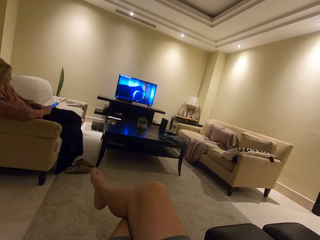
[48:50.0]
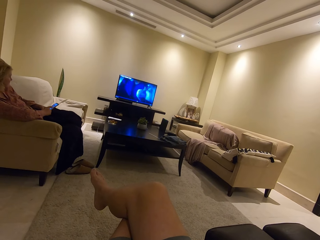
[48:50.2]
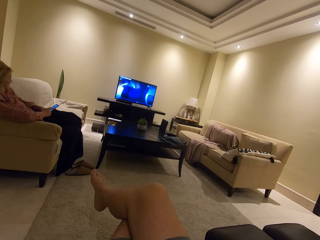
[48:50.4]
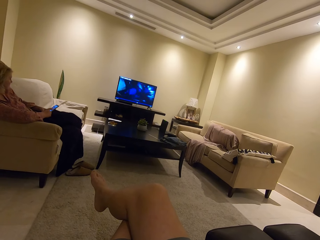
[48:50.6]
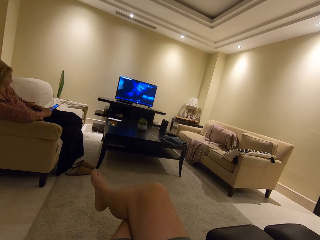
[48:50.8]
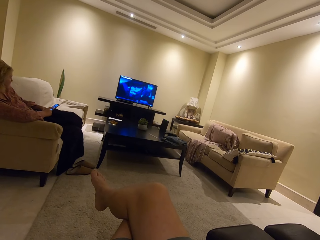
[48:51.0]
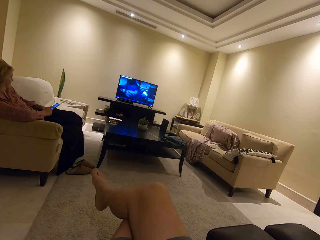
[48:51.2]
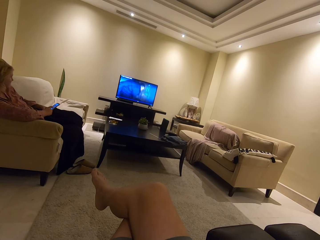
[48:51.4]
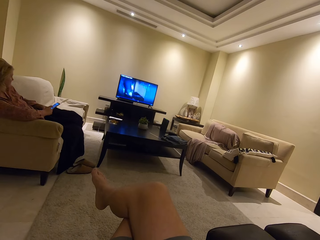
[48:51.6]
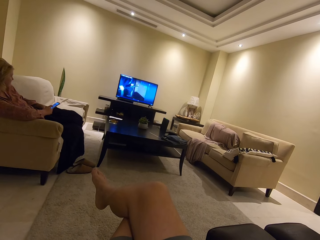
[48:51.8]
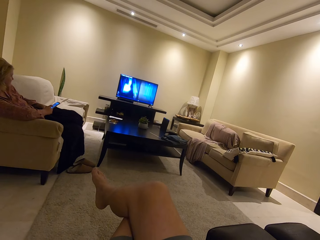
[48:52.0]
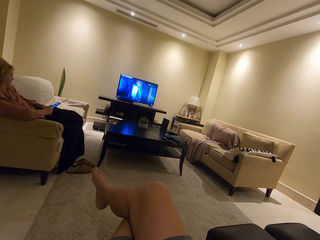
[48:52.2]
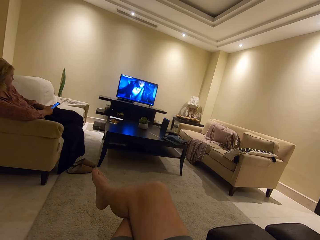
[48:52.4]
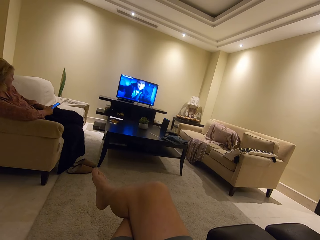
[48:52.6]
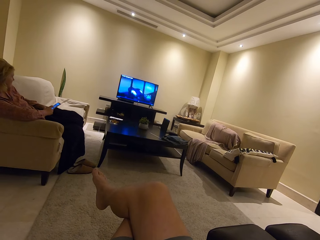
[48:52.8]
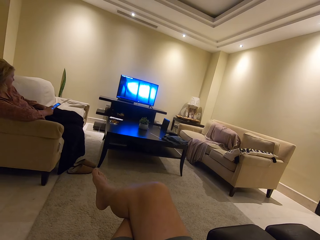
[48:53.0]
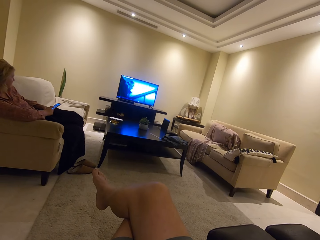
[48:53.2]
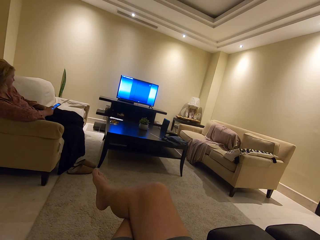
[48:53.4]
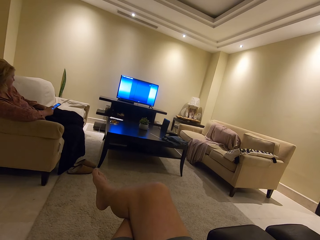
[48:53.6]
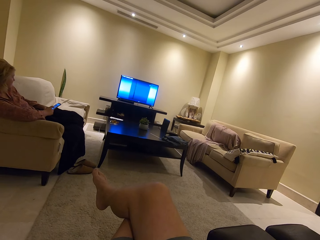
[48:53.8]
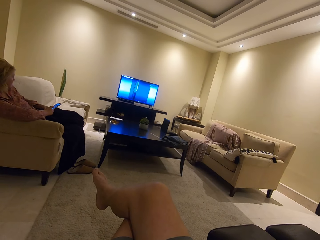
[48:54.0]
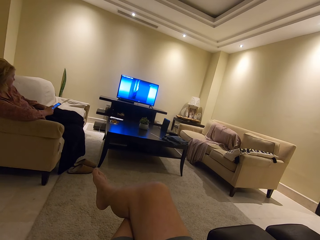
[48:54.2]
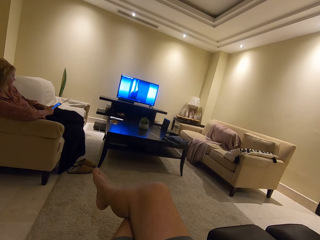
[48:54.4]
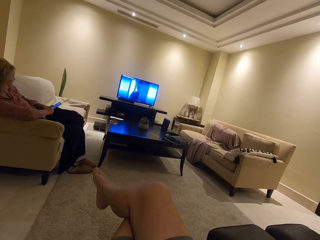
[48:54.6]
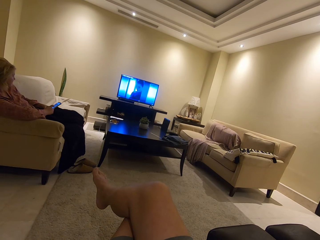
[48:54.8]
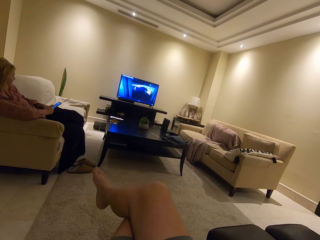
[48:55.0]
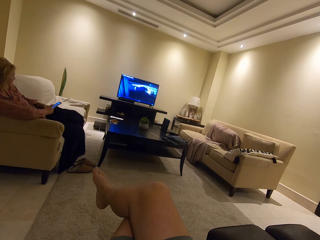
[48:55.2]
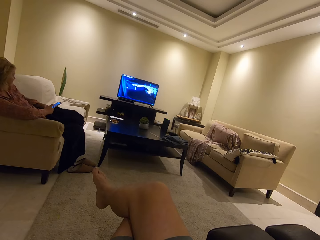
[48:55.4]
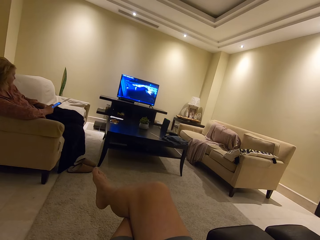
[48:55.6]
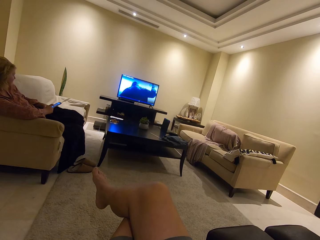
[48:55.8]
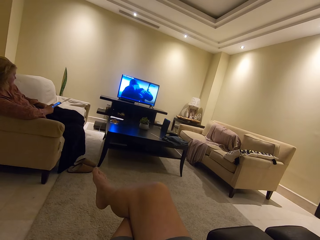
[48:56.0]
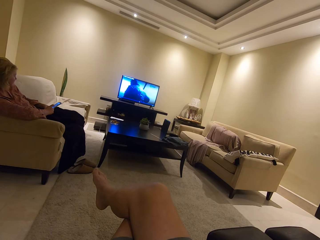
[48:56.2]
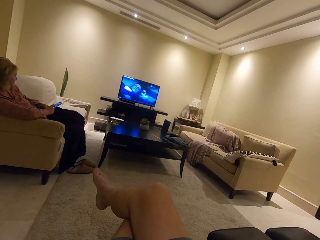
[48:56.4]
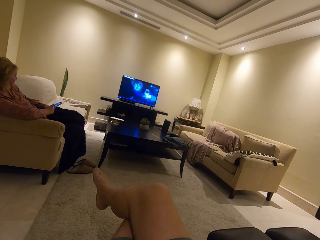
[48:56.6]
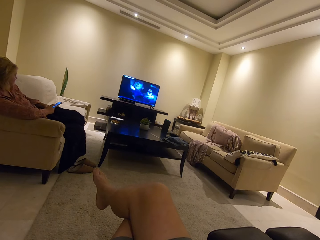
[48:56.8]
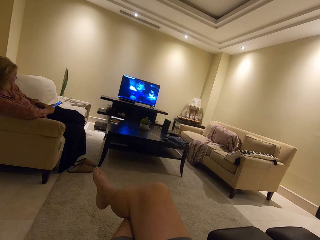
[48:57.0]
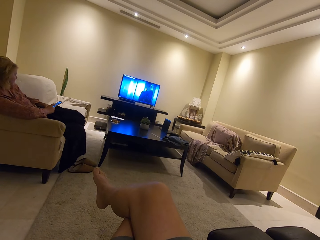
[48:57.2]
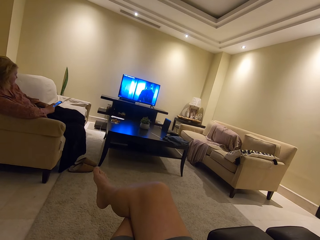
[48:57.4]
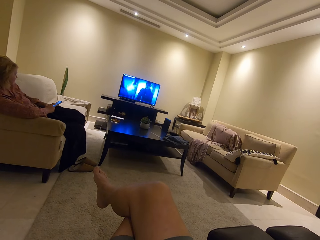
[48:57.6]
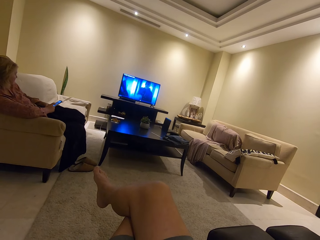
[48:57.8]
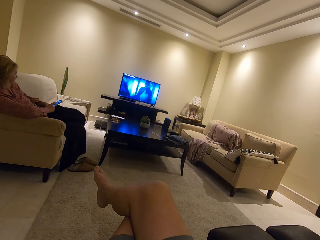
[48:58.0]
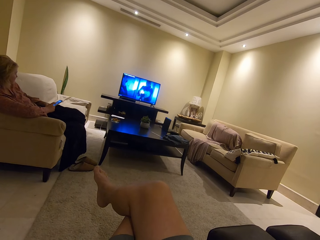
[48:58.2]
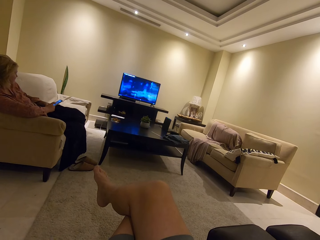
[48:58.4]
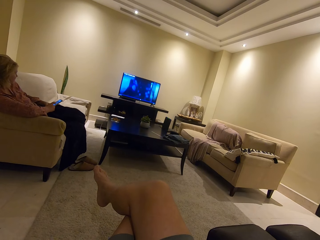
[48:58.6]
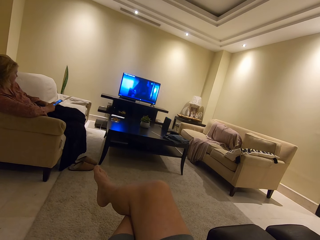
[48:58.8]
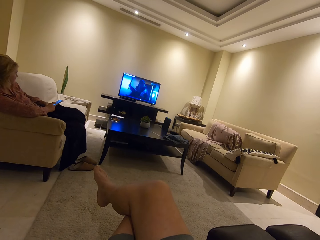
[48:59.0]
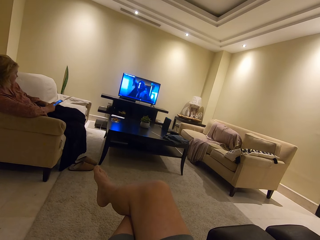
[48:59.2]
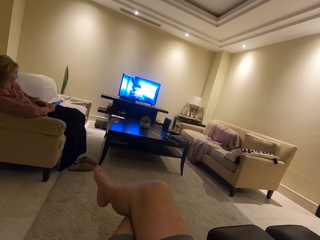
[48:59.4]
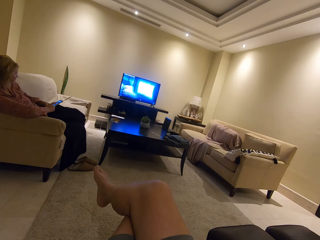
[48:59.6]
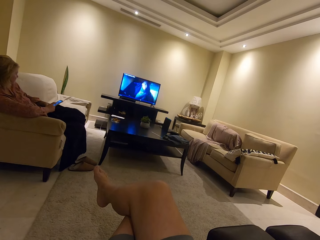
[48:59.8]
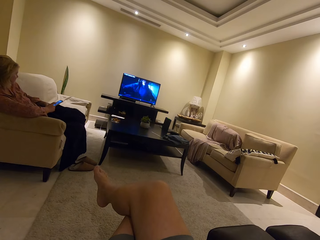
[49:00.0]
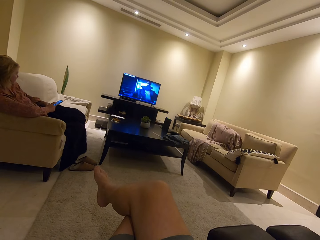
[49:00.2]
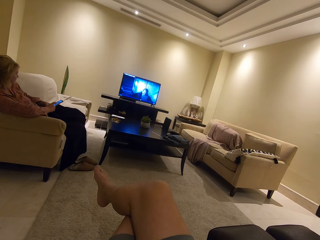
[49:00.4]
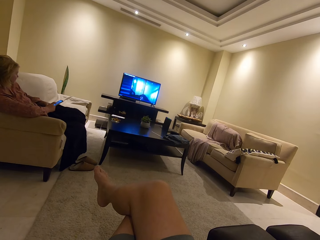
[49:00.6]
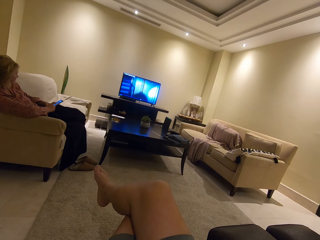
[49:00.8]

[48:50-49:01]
The camera wearer watches the television.

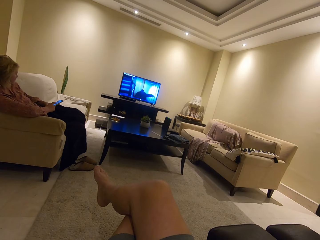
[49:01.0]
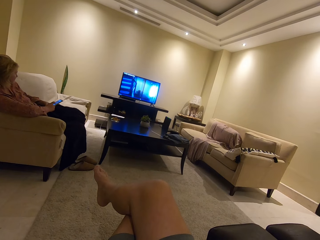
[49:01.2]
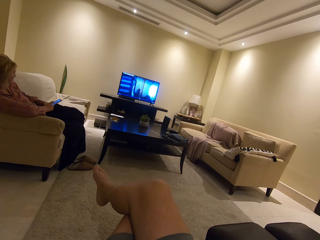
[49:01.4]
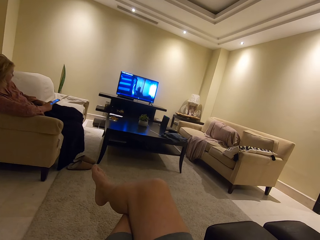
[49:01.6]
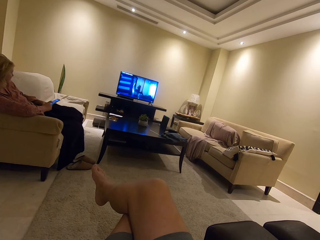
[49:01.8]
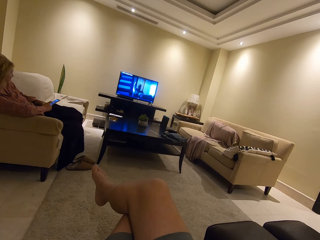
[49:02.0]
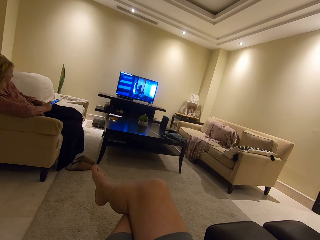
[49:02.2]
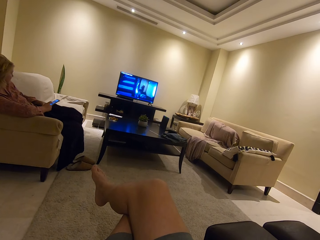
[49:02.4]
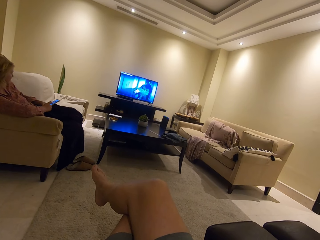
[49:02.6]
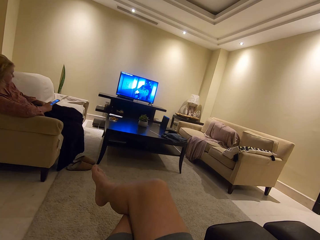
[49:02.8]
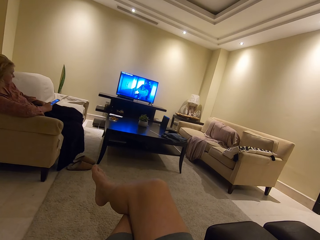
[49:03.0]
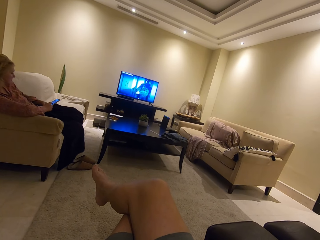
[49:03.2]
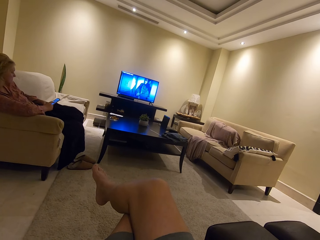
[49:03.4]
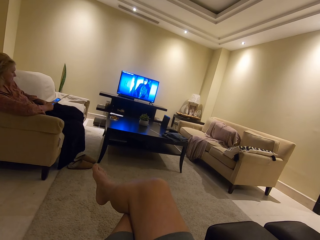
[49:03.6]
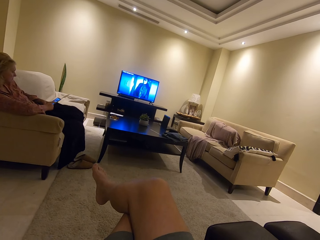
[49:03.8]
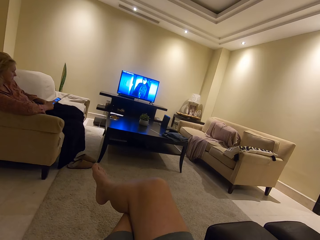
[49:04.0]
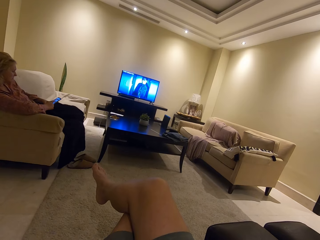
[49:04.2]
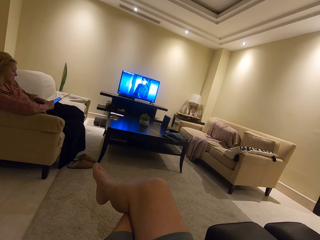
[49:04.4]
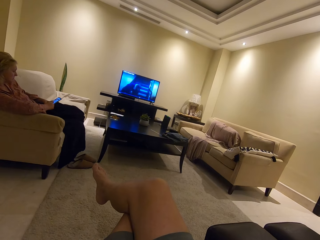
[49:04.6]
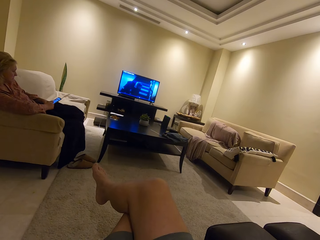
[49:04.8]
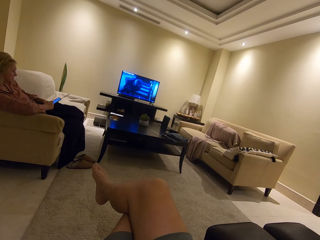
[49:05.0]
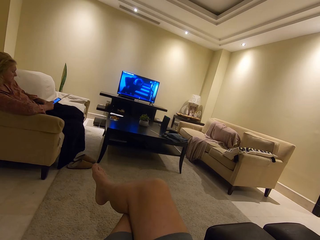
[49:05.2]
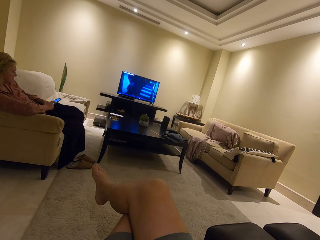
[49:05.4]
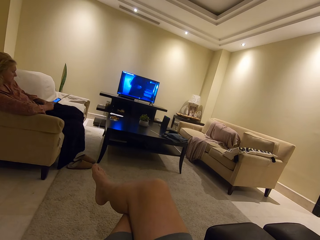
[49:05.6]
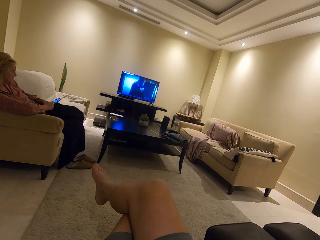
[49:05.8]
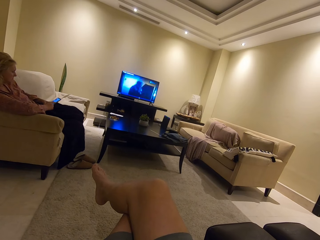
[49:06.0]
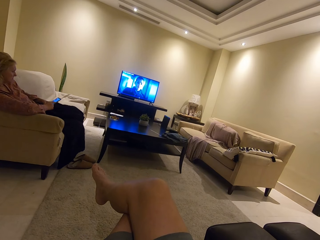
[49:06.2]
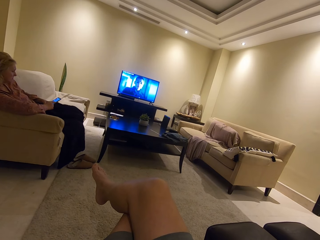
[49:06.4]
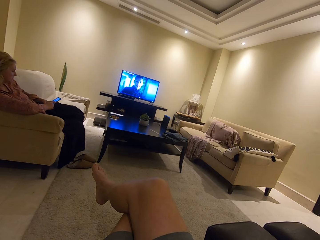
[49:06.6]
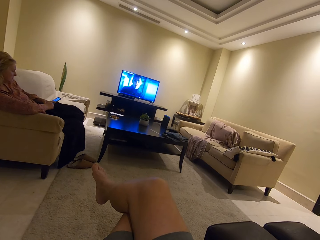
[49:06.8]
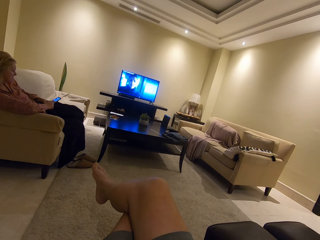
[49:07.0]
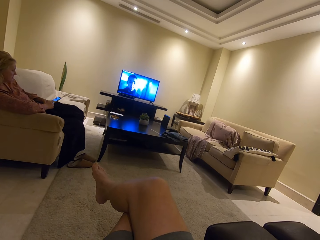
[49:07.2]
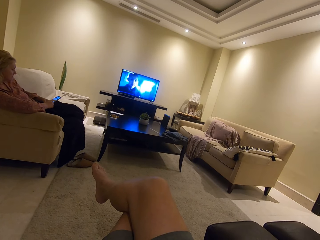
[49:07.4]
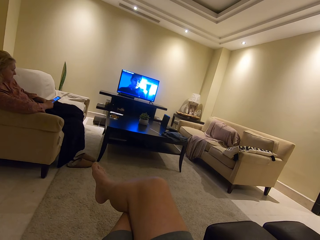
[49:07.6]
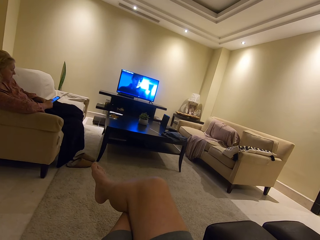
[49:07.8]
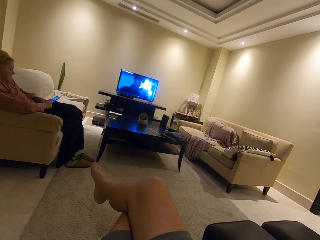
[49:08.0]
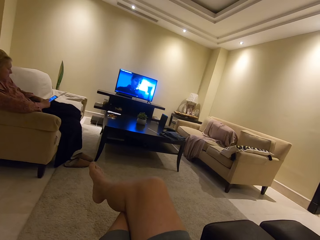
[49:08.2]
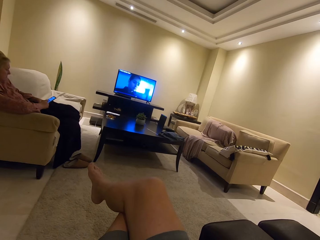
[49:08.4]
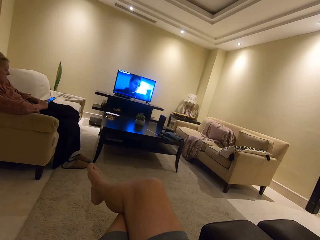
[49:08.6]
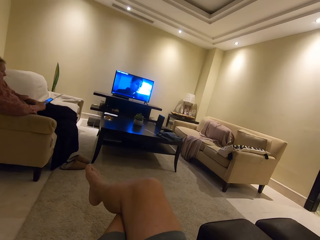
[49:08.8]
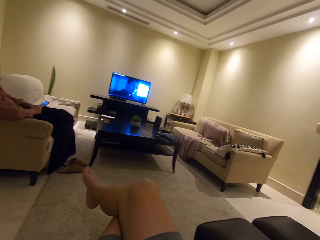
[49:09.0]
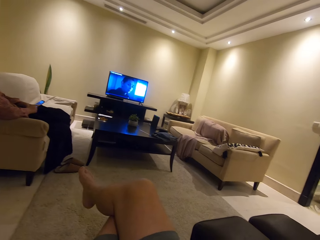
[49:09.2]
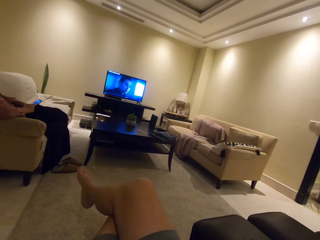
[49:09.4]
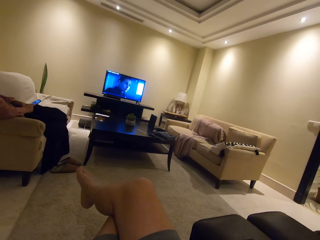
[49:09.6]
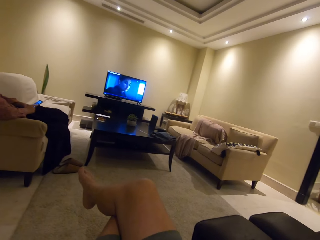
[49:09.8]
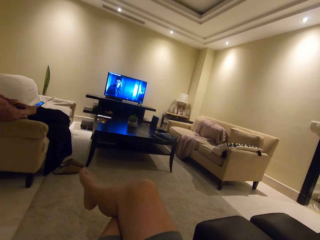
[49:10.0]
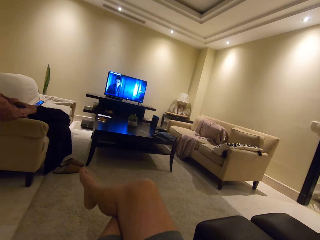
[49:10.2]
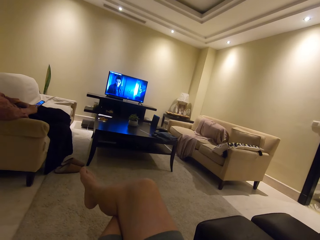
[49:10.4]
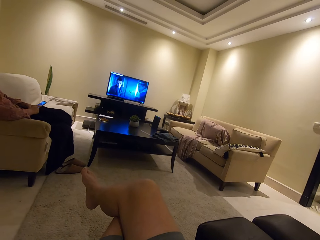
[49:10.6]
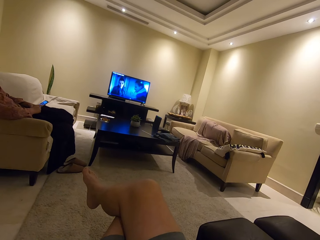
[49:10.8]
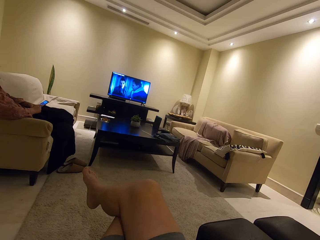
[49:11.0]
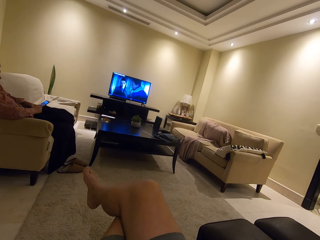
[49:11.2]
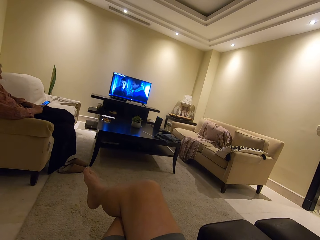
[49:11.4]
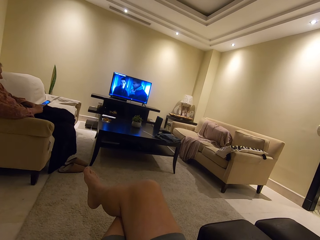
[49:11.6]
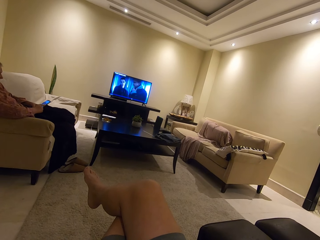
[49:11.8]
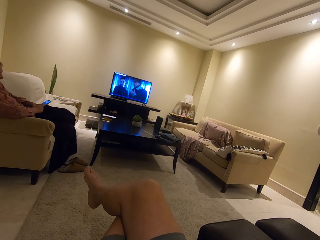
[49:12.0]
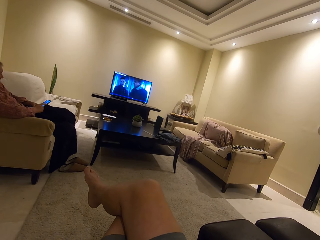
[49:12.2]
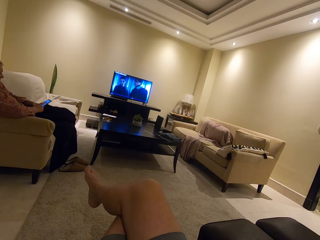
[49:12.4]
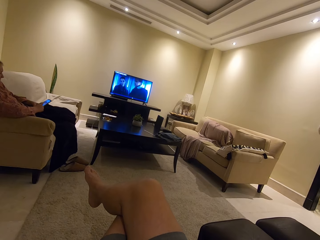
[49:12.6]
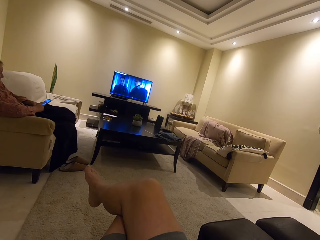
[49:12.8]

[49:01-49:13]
A lady moves the head. The camera wearer watches the television. The lady operates a phone.
